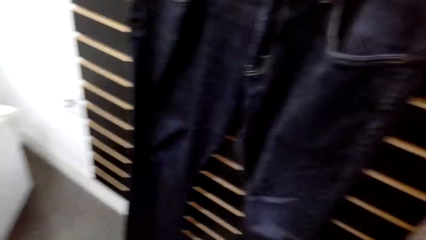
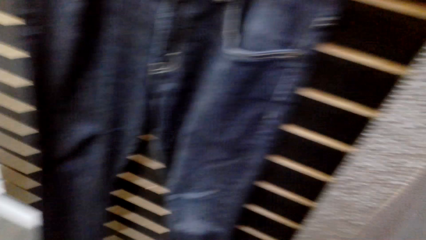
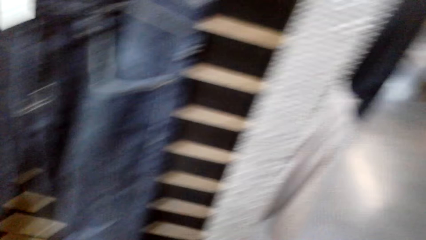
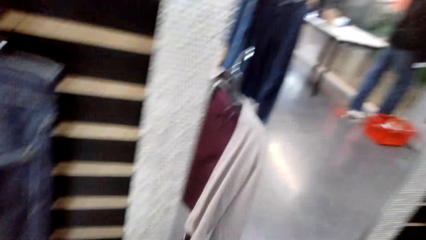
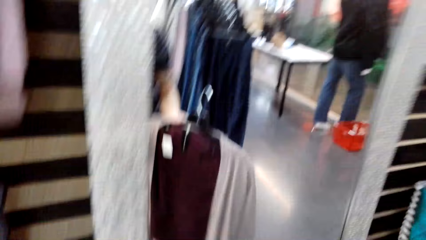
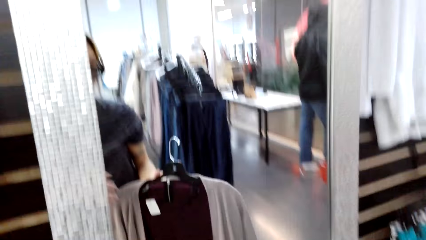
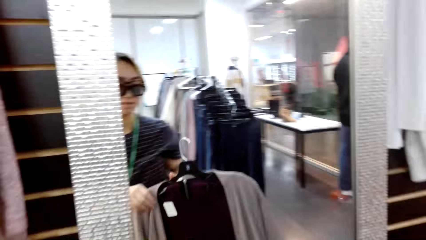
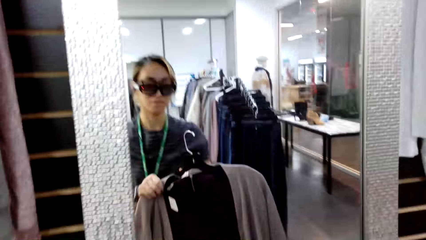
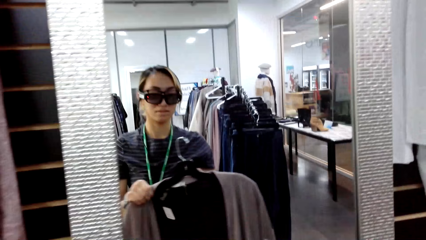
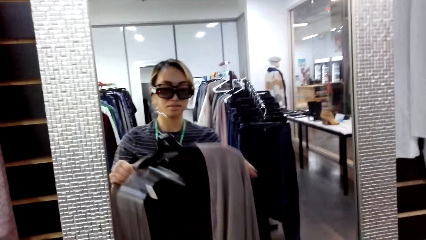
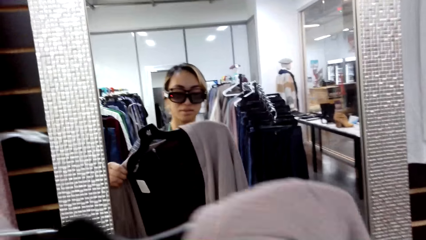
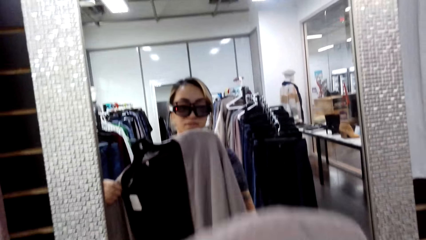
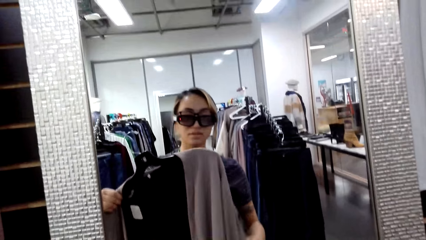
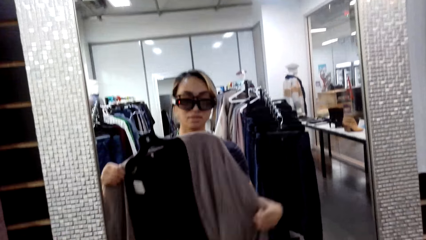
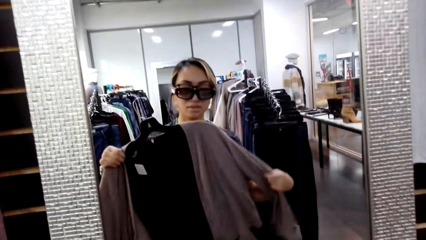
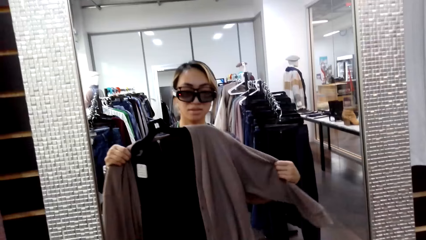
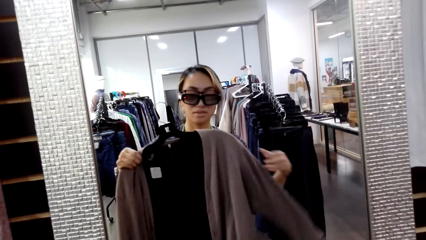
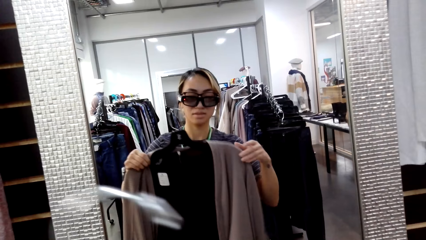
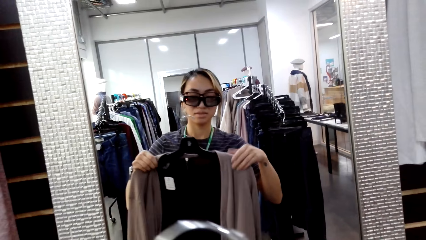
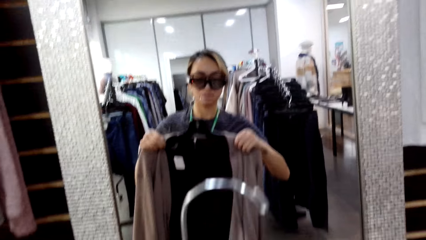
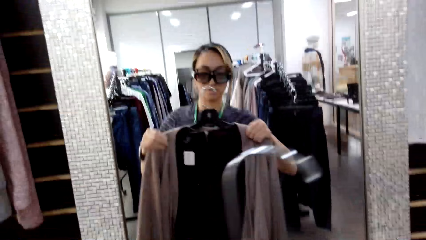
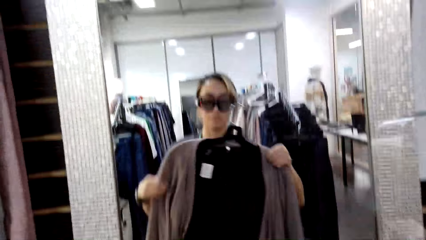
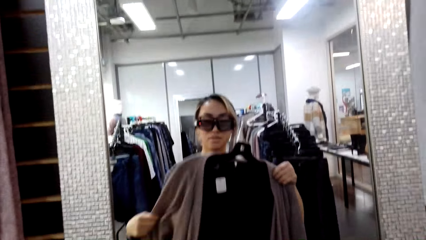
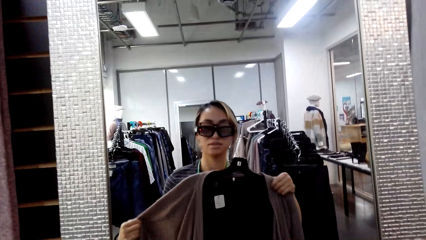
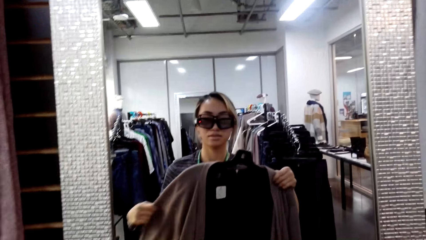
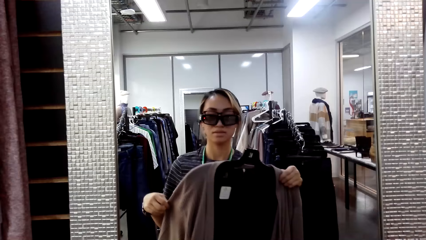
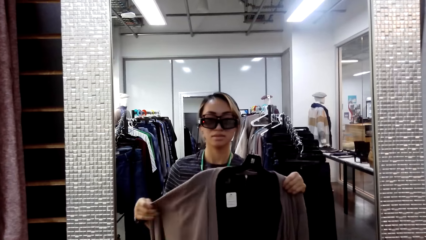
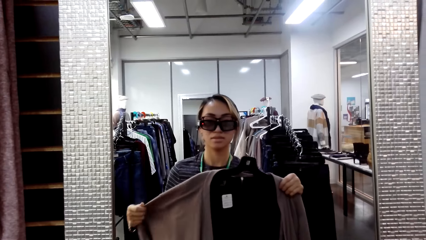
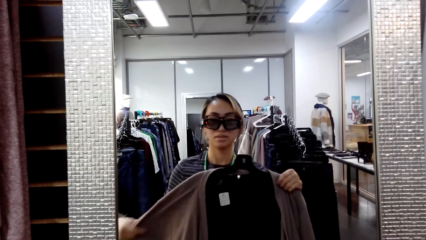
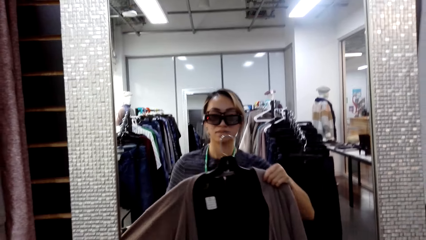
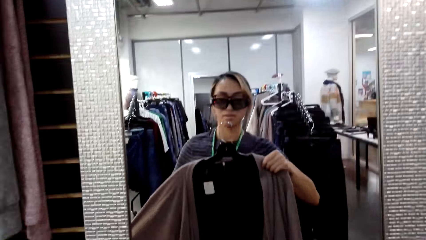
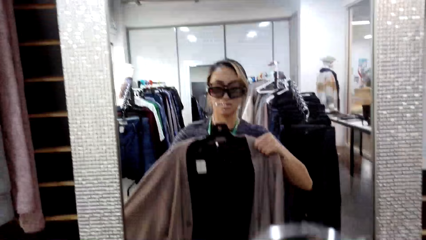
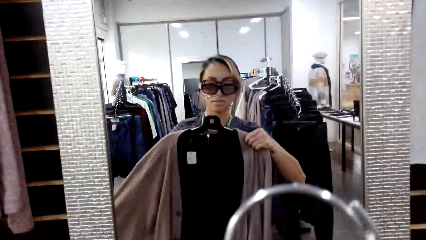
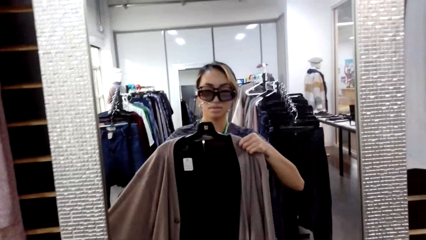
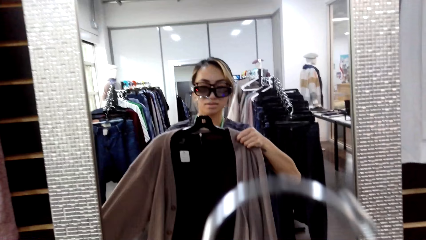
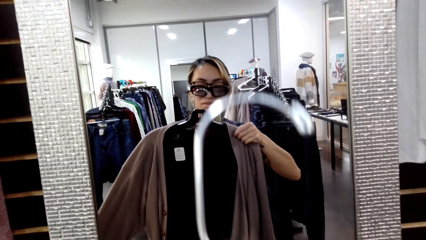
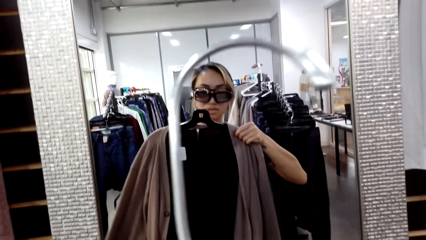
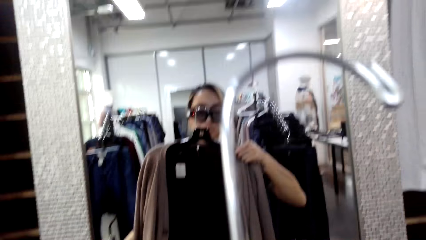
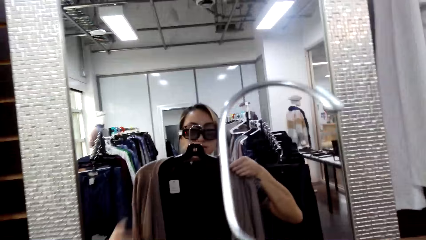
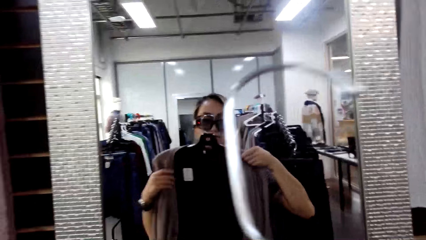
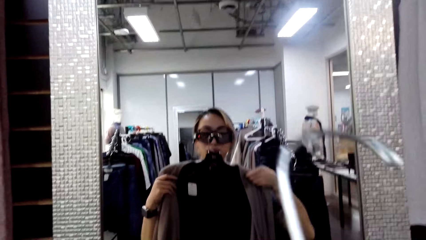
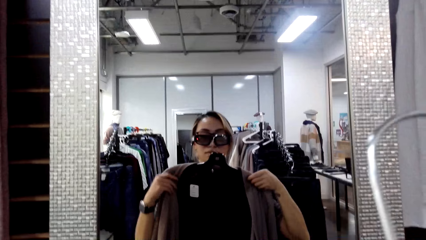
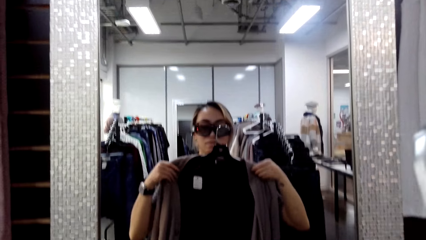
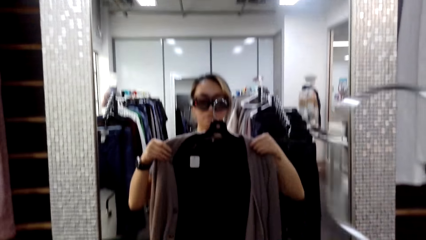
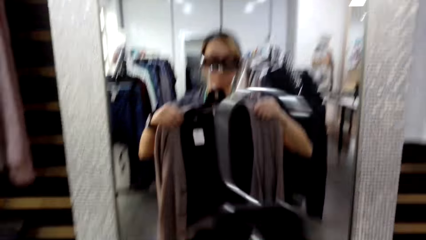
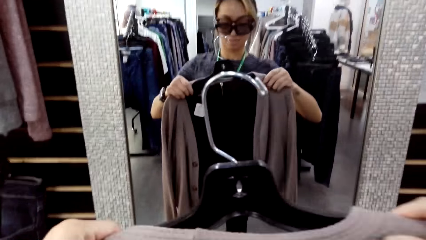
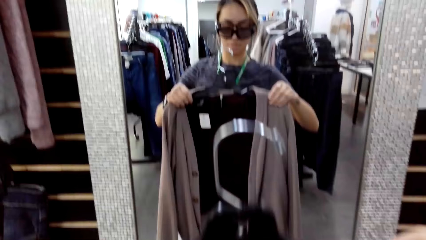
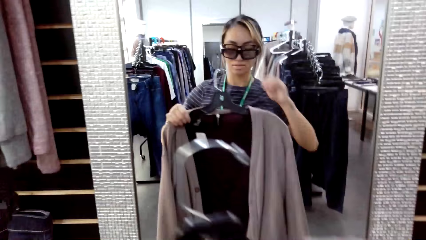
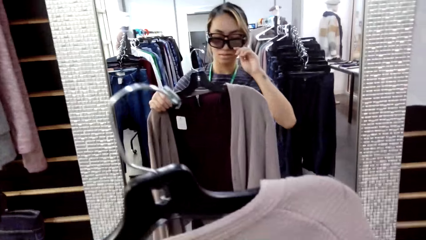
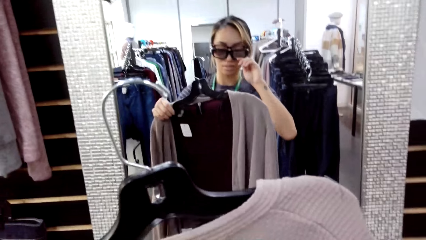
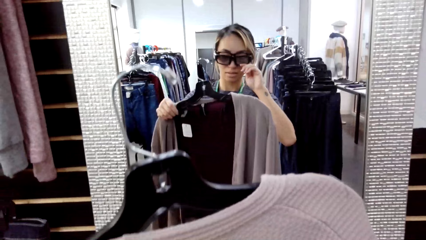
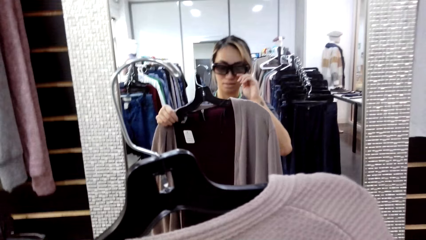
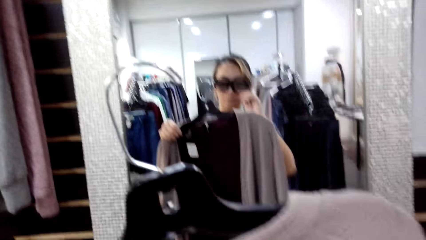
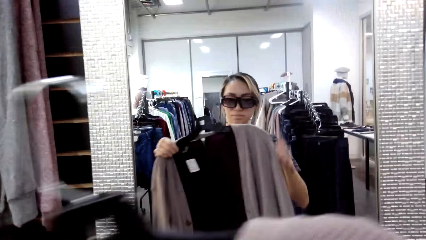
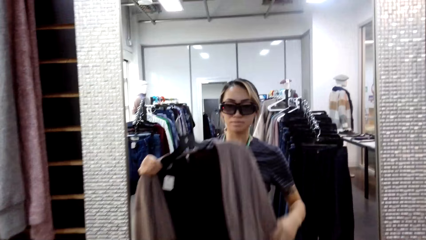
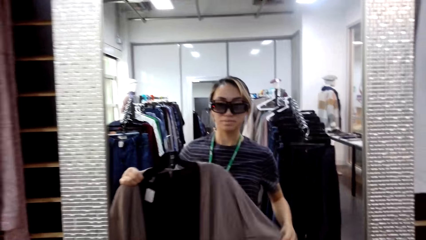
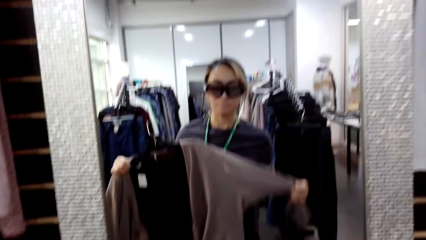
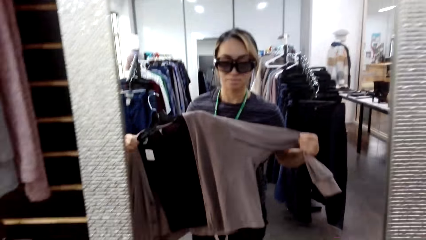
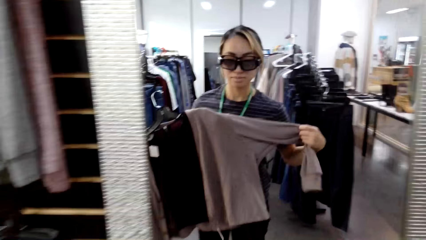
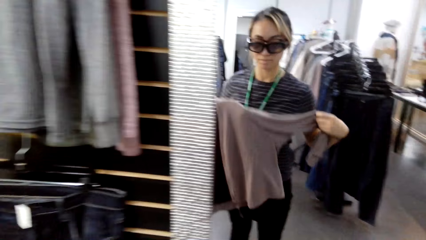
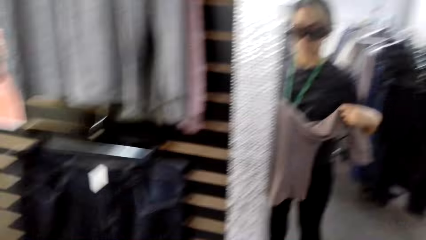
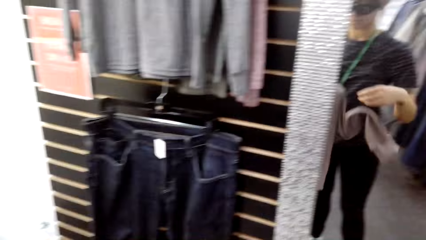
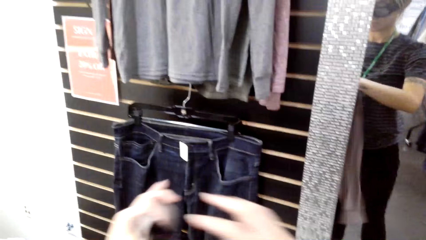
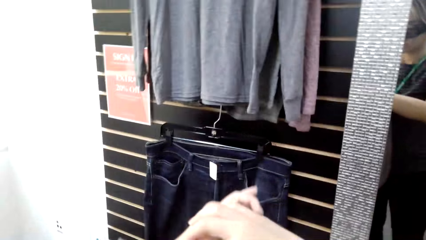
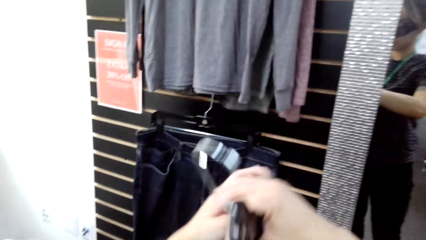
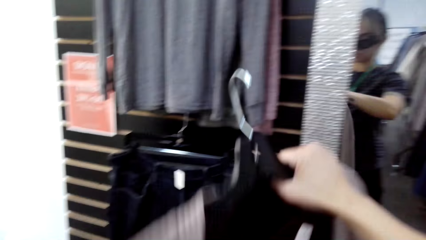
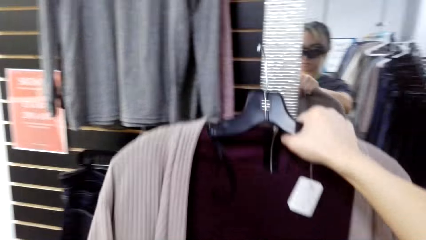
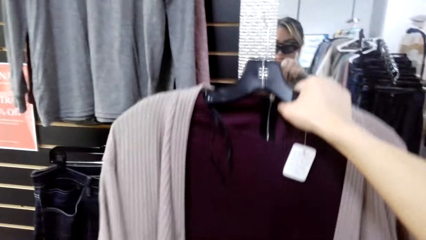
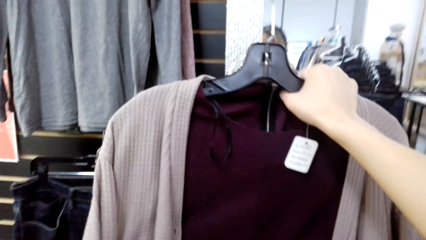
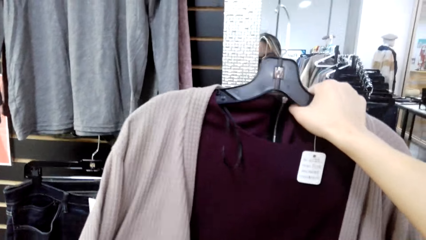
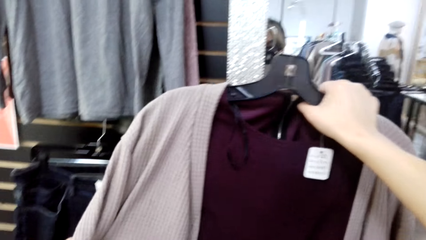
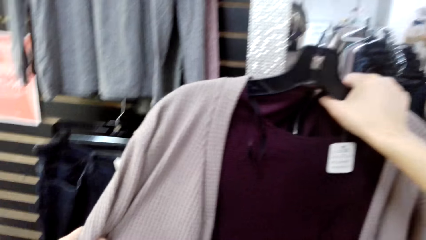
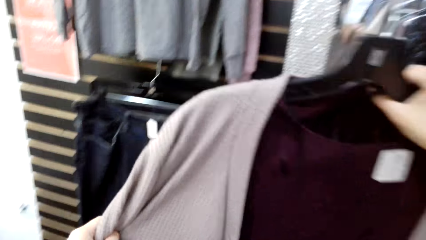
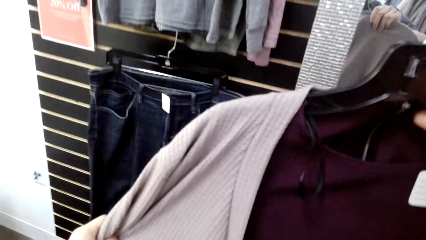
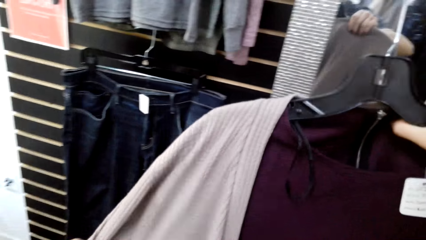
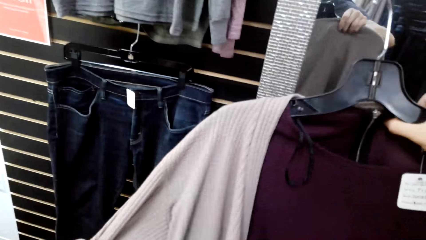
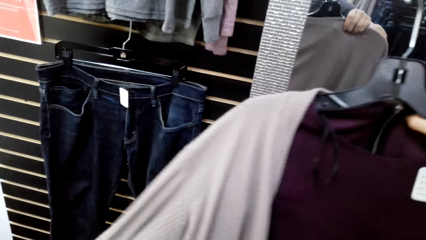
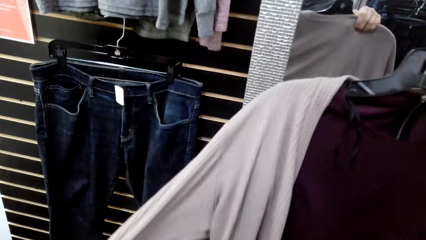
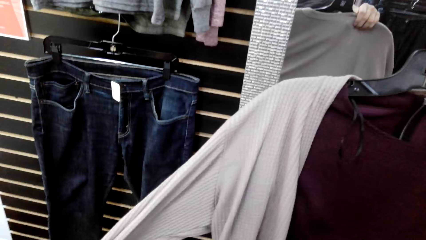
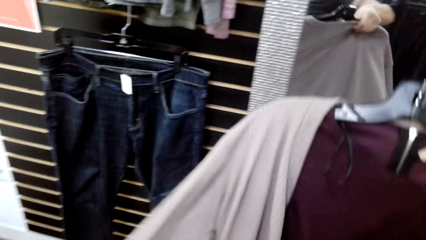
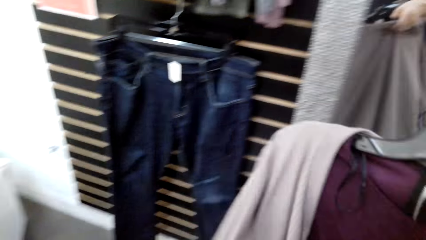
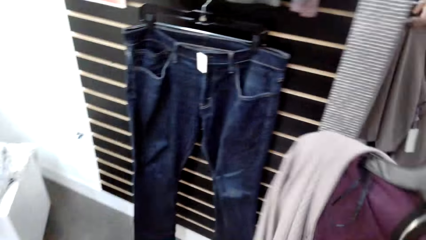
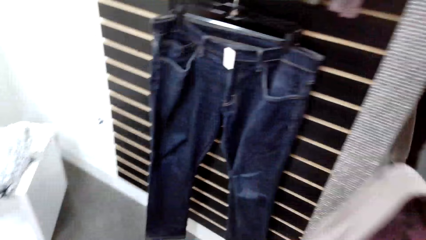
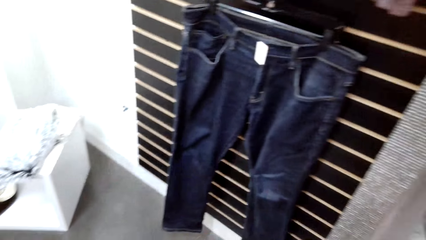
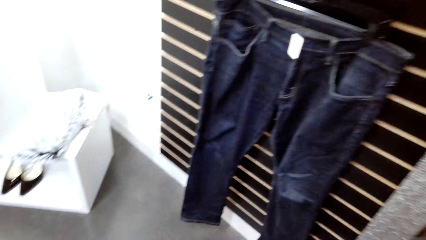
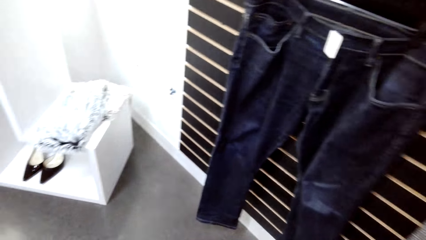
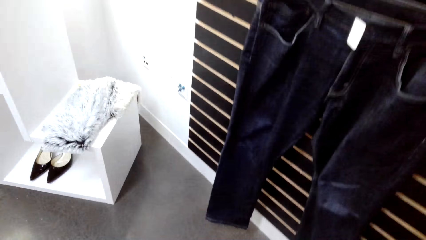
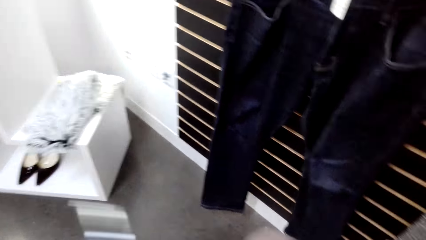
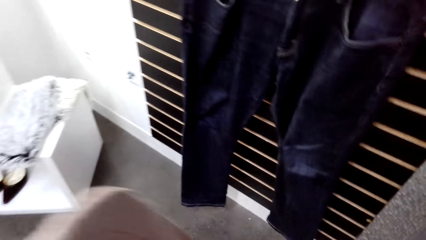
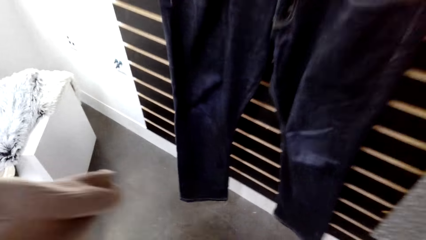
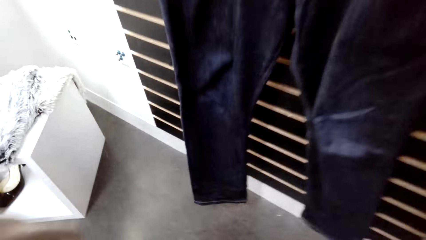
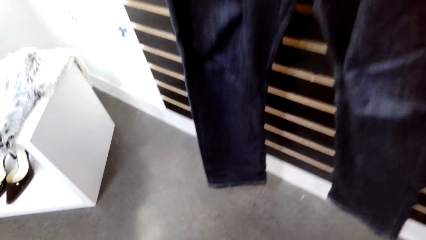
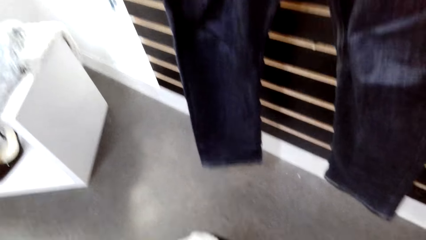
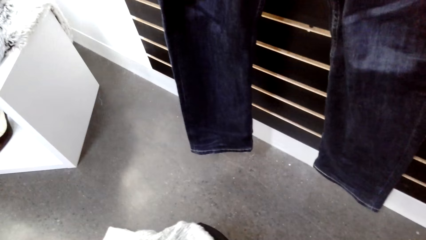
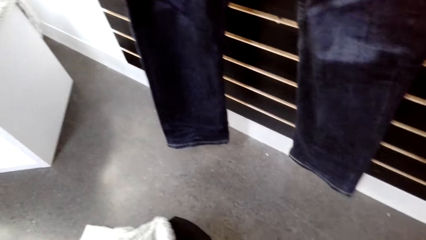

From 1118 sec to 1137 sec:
The camera wearer looks at the mirror. She measures the sweater on her body. She lifts the top to the camera. She adjusts the sunglasses. She tries to fit the sweater top. She looks at the sweater.
